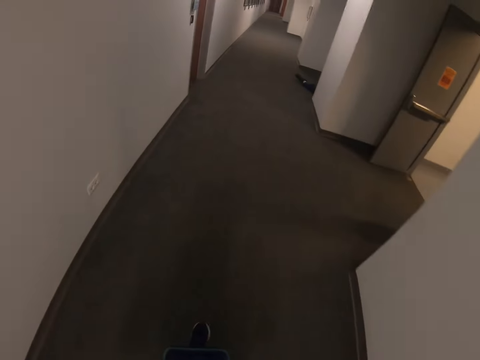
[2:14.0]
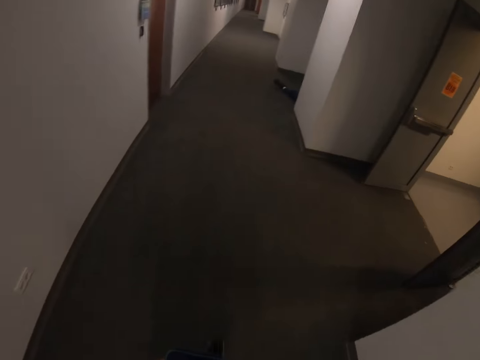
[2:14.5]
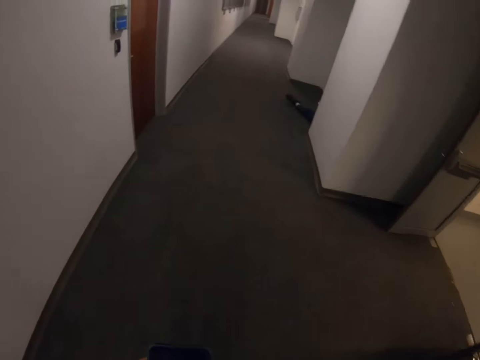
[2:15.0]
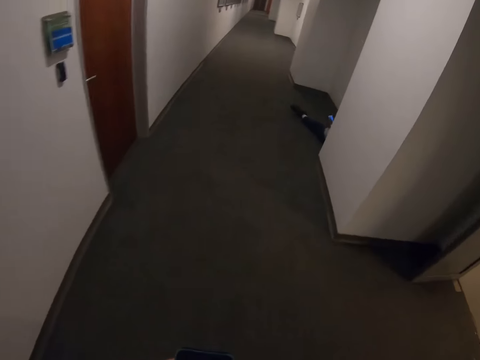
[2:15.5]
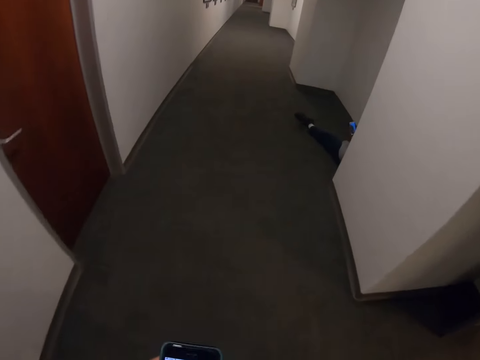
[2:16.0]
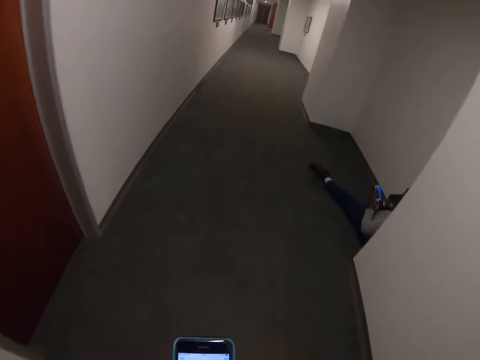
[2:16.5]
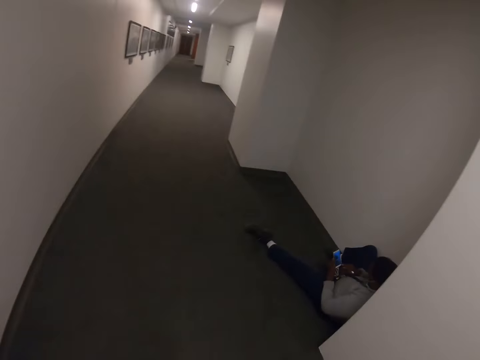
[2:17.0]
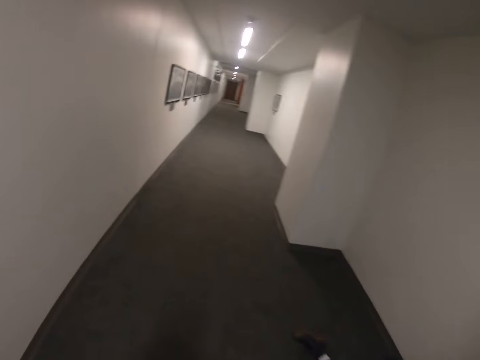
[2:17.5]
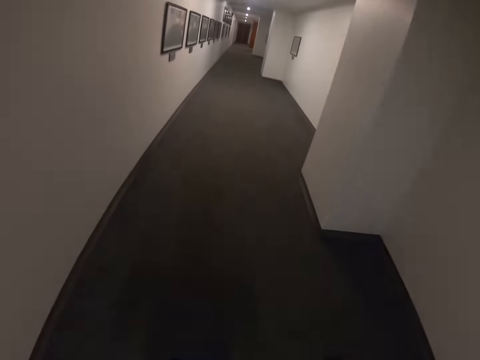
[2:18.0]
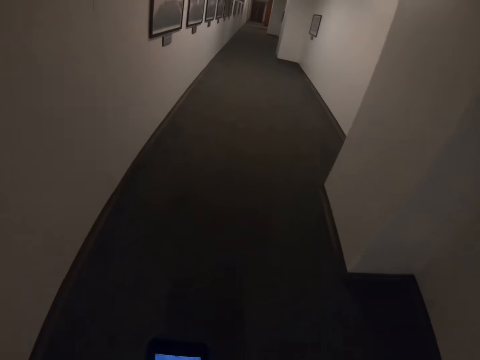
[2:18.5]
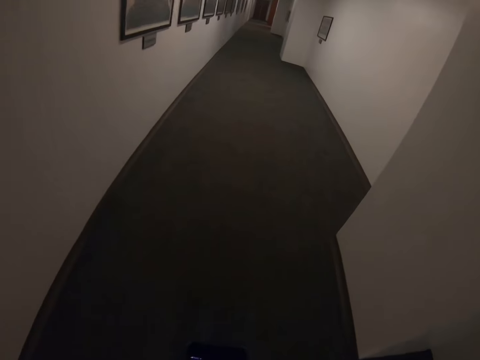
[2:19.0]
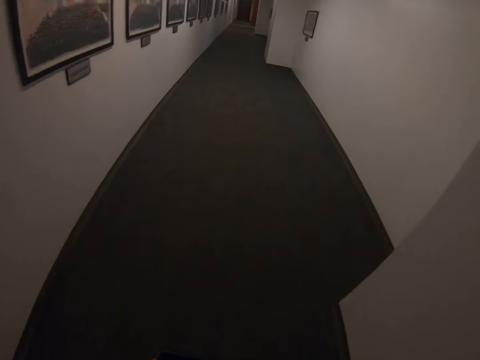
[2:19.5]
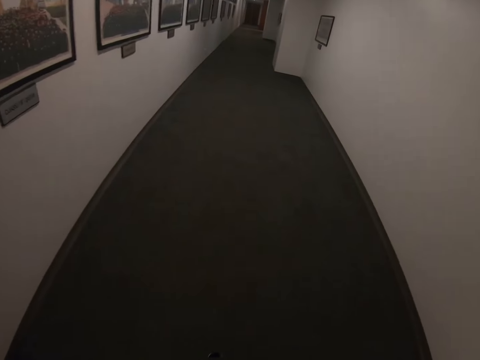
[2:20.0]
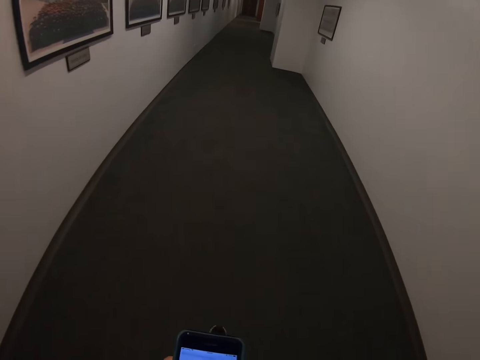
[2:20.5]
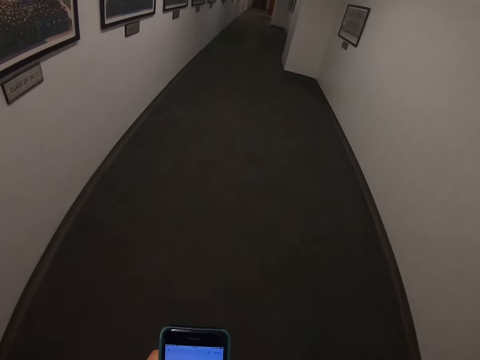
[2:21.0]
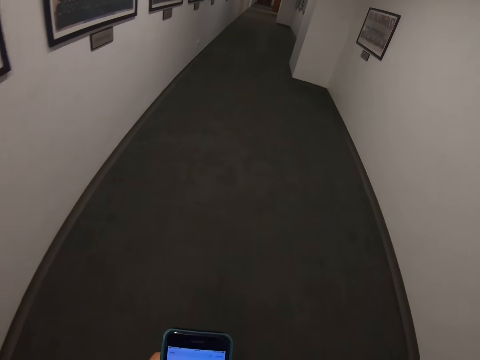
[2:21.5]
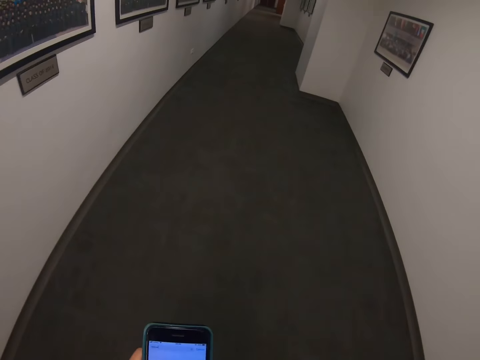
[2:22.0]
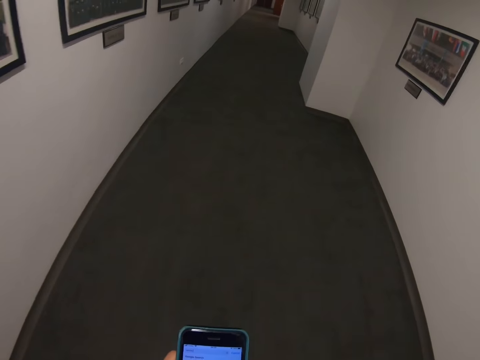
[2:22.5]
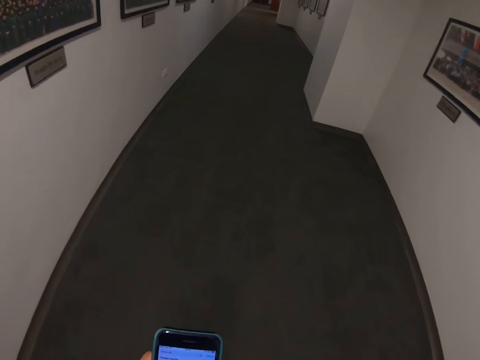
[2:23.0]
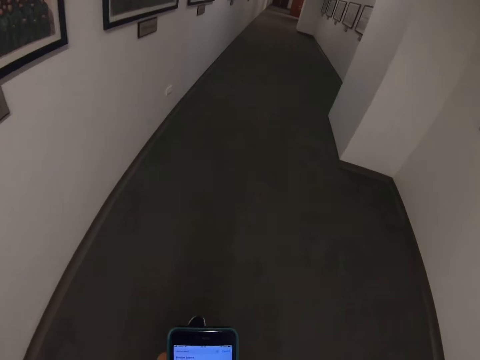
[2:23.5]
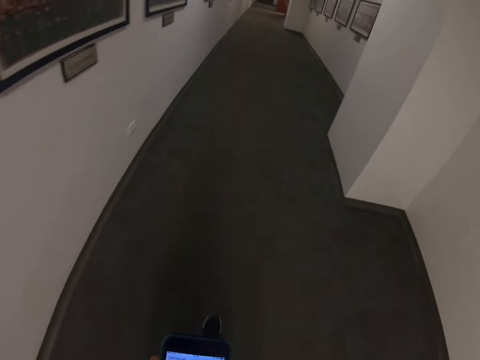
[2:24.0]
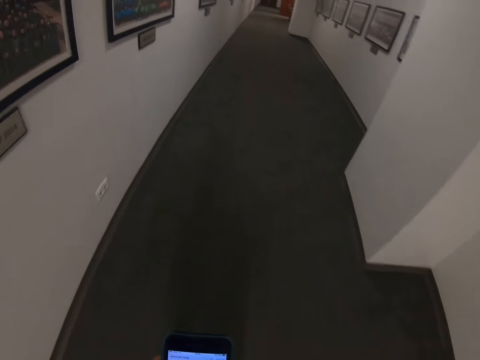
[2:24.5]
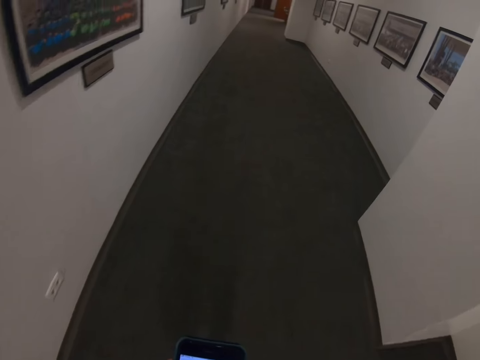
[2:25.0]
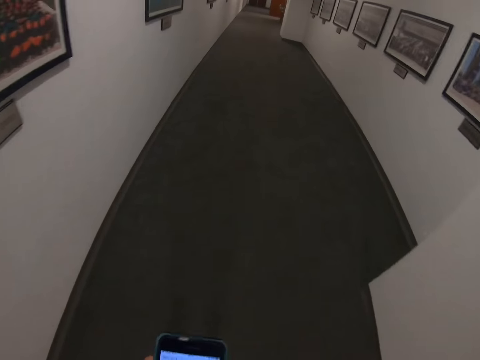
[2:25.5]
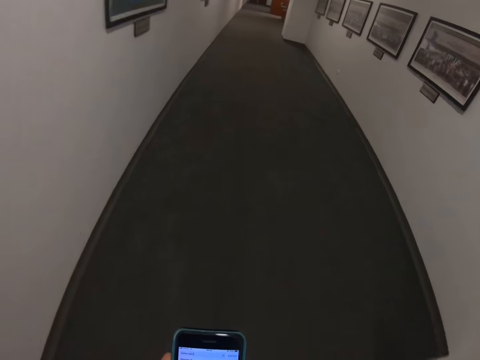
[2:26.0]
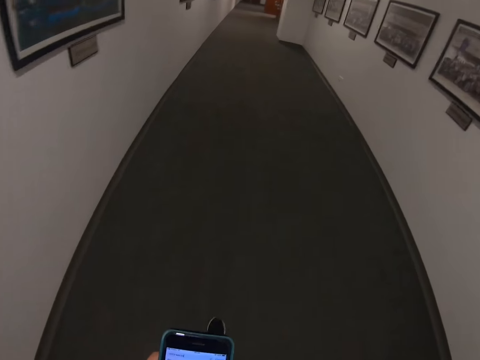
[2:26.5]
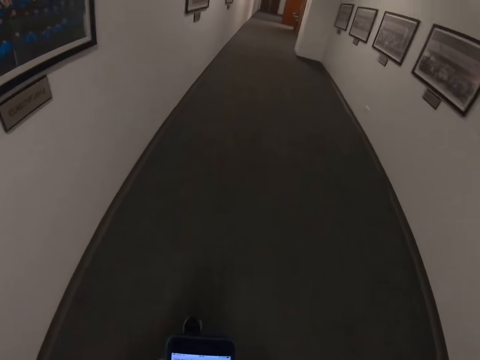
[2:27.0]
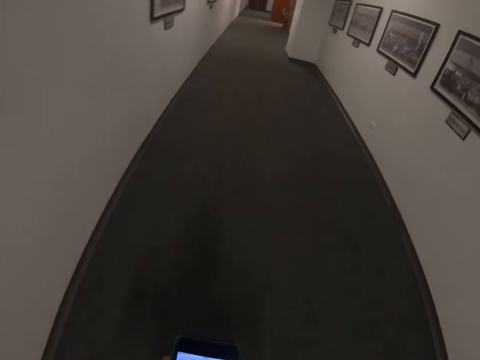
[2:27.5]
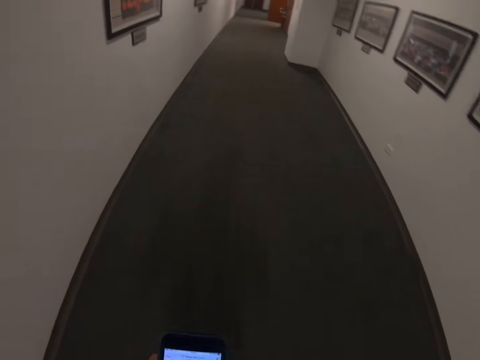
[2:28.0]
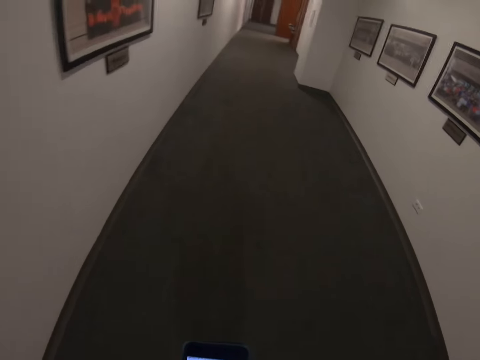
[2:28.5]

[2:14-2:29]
The camera wearer scrolls the phone.

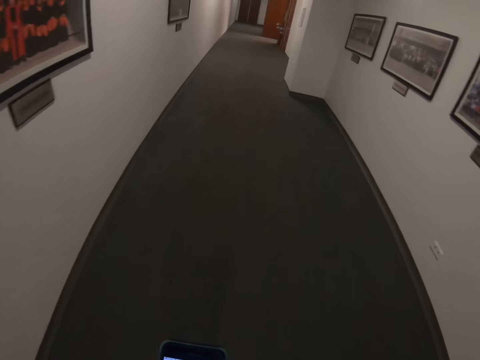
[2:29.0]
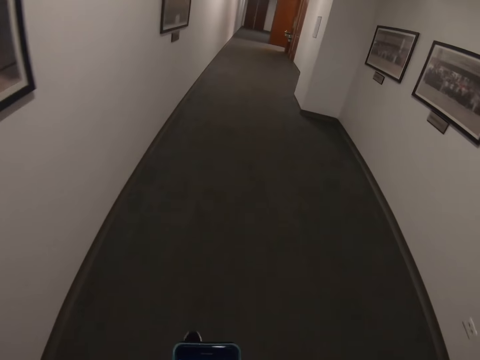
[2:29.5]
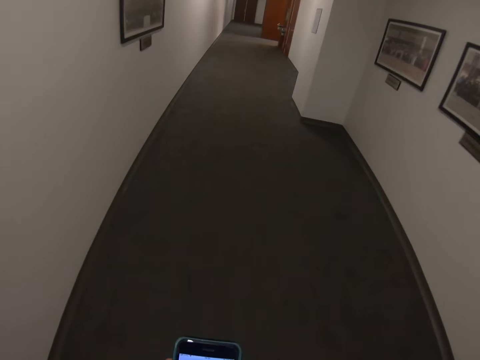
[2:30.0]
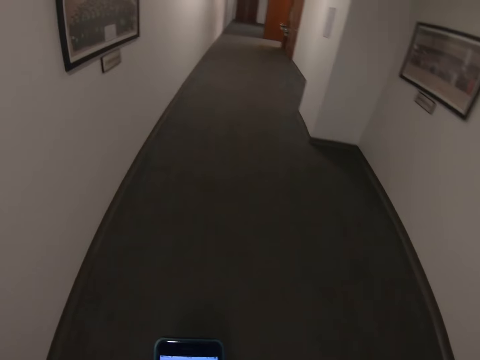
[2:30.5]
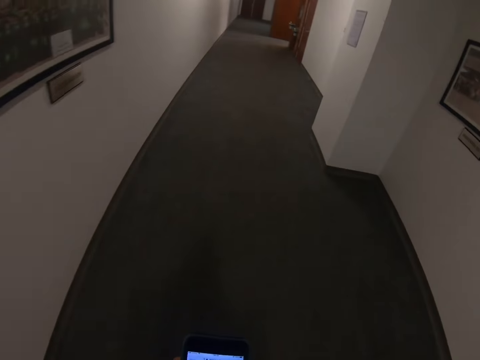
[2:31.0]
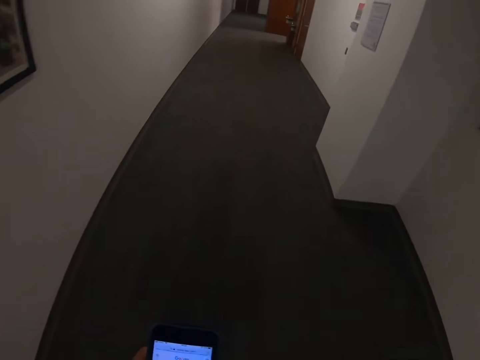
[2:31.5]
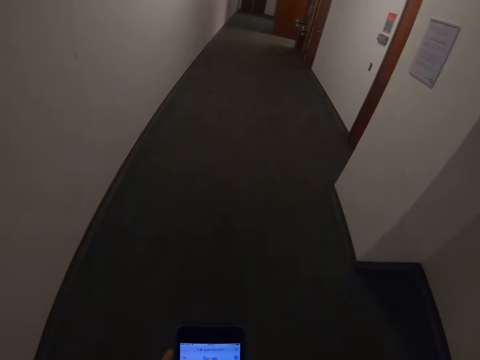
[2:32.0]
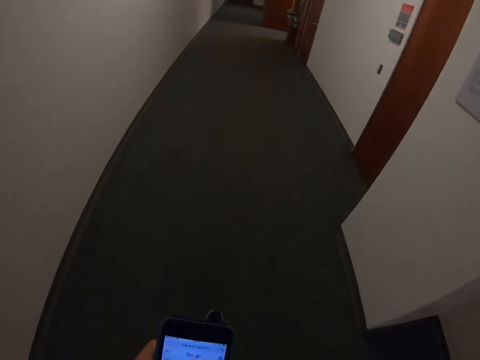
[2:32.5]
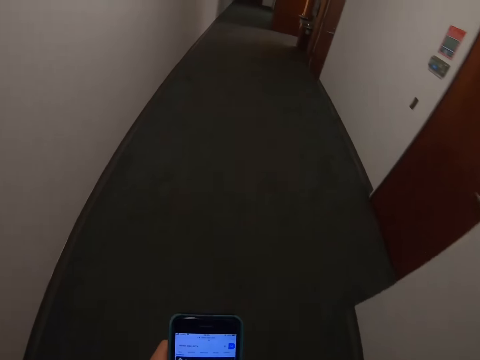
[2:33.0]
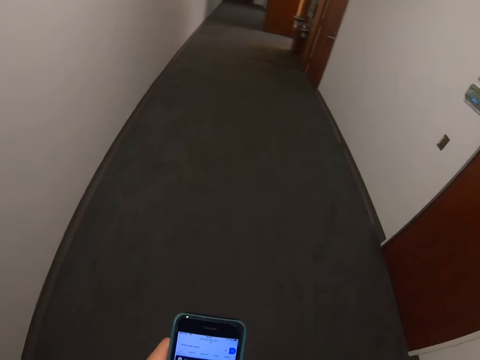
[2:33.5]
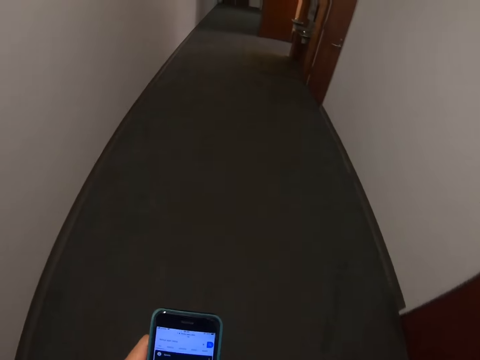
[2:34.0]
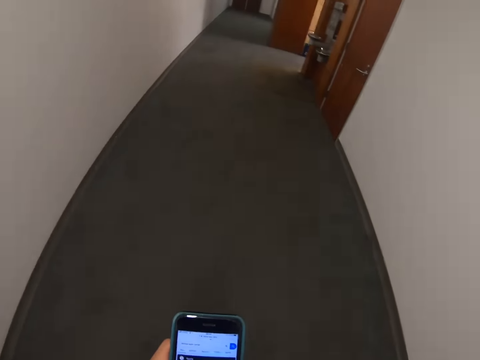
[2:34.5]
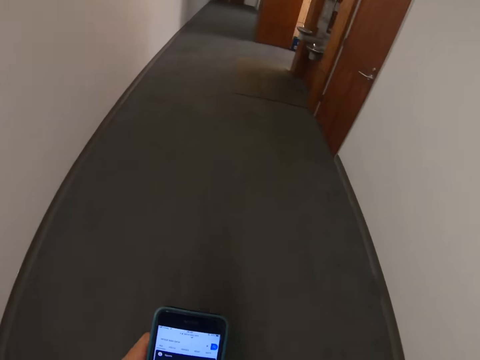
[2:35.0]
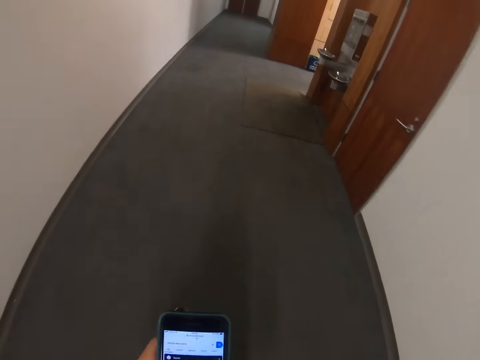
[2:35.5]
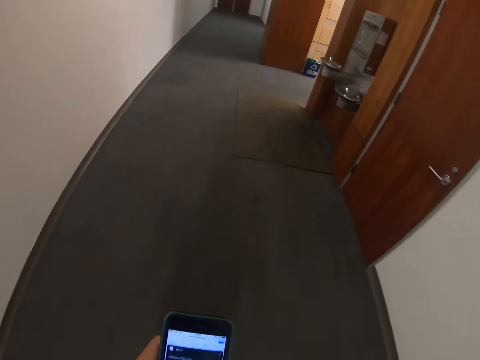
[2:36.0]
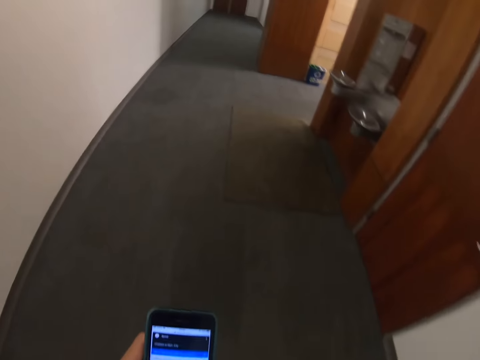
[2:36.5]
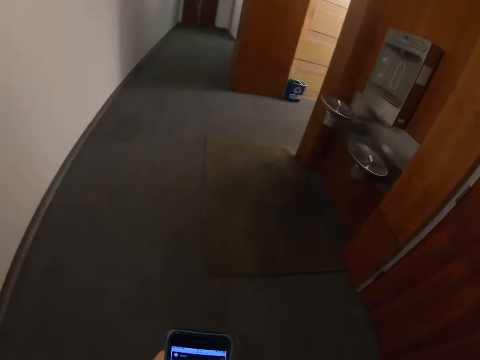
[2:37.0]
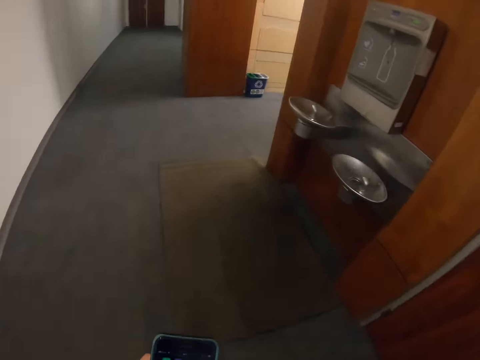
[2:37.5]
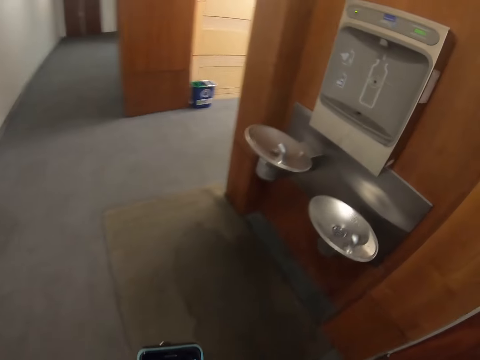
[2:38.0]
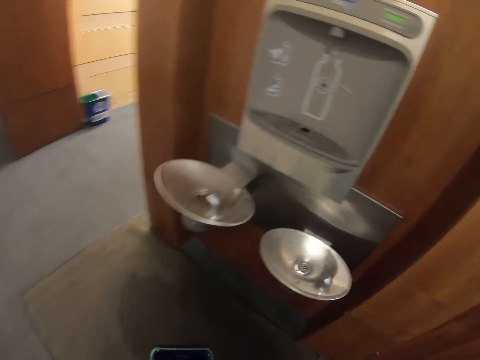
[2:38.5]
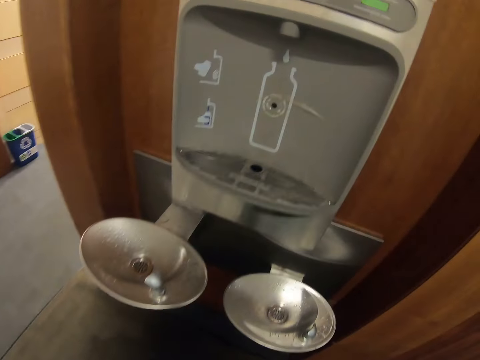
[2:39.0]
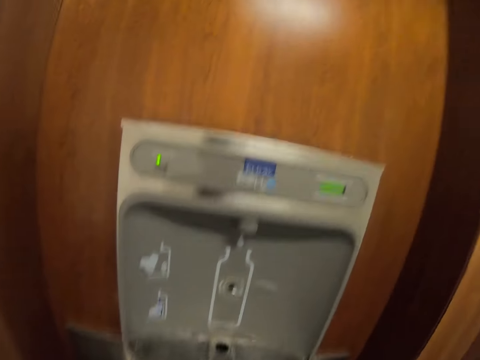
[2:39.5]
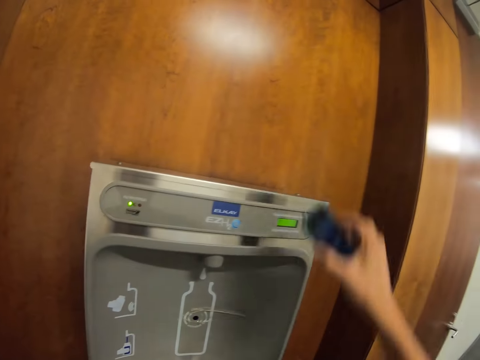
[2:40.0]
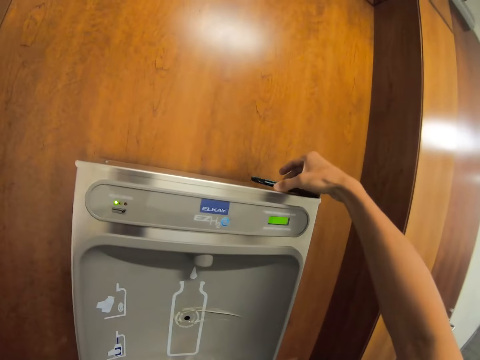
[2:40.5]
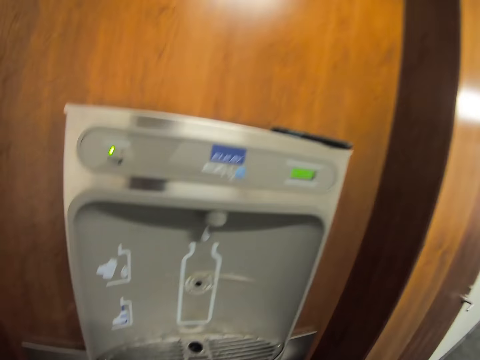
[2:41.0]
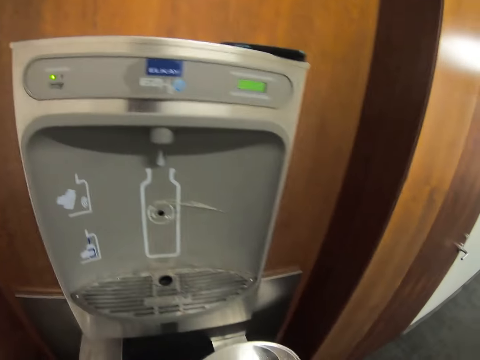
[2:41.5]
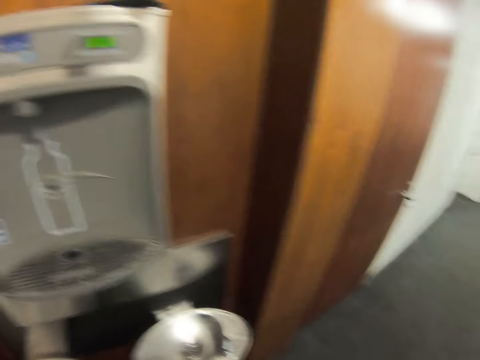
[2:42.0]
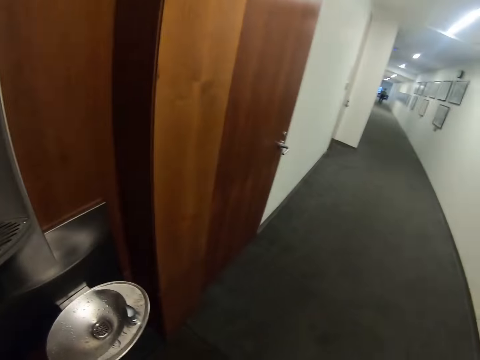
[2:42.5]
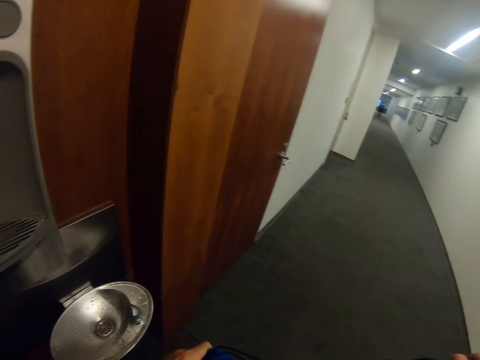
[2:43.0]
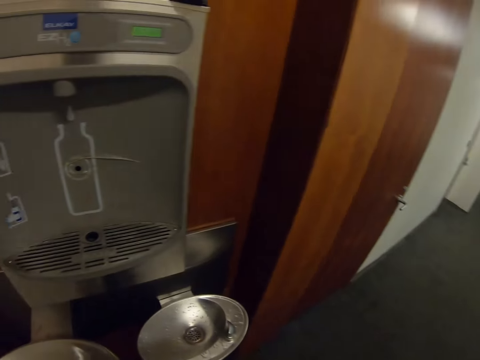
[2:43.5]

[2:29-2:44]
The camera wearer looks at the phone. They place the phone on top of the box of the dispenser.
